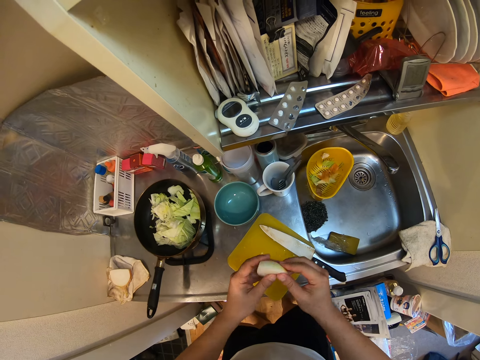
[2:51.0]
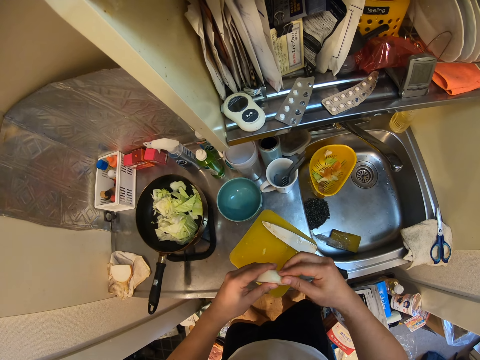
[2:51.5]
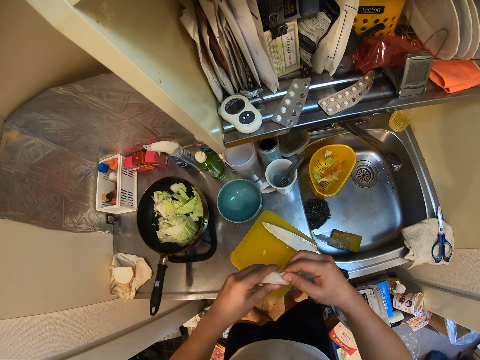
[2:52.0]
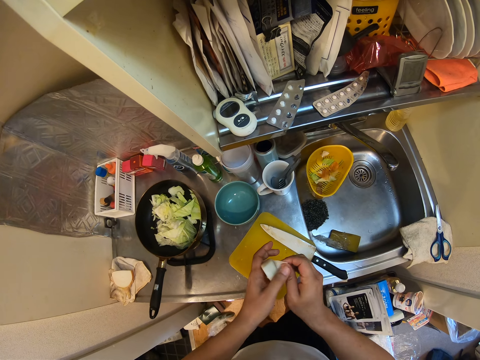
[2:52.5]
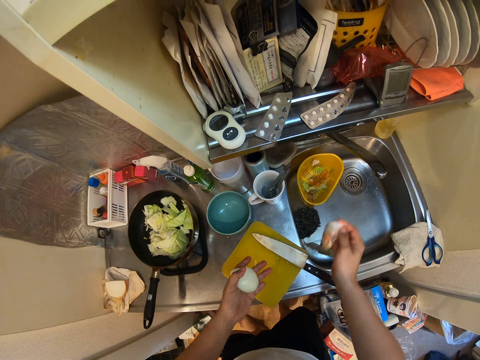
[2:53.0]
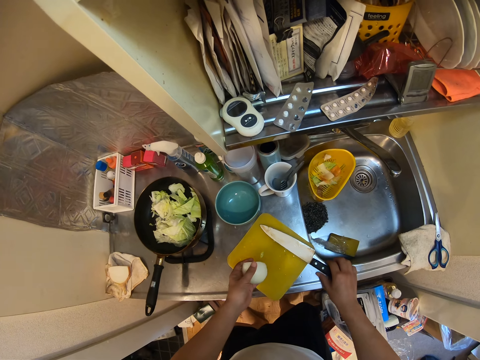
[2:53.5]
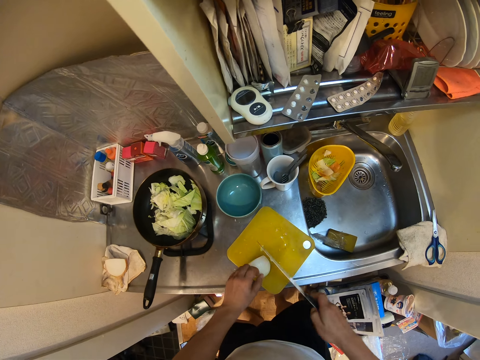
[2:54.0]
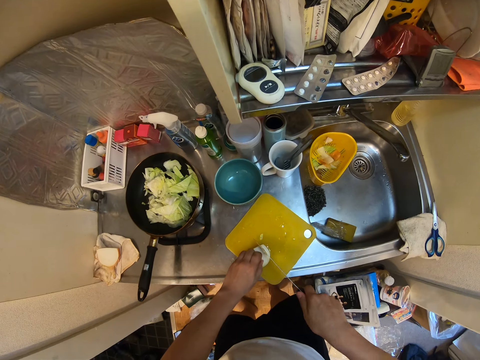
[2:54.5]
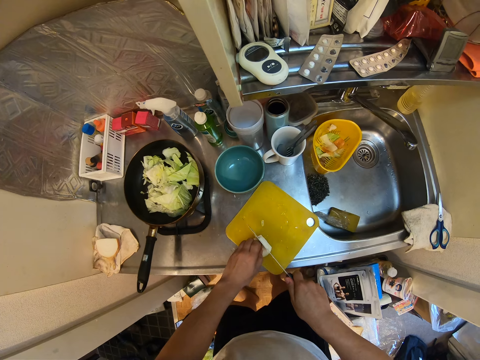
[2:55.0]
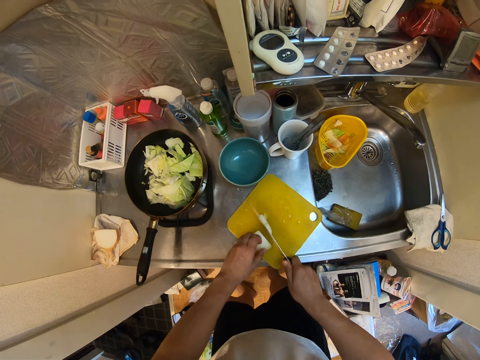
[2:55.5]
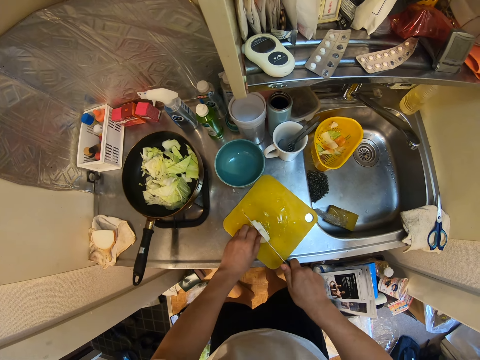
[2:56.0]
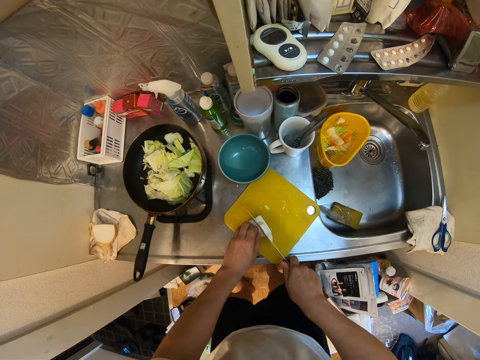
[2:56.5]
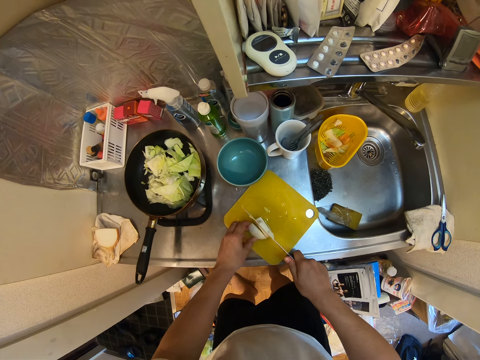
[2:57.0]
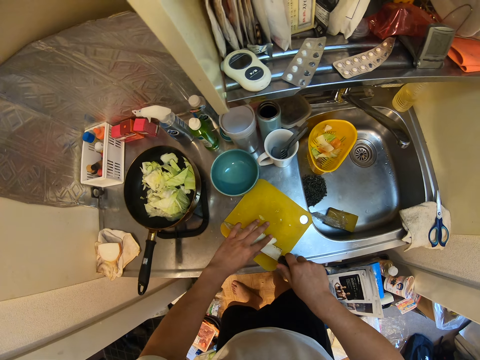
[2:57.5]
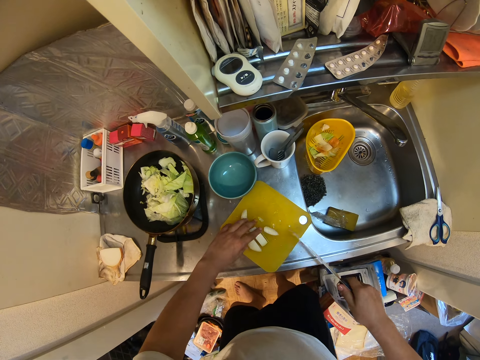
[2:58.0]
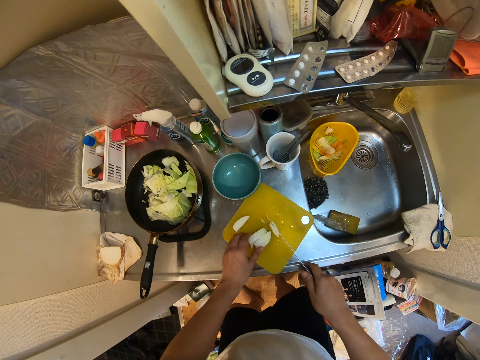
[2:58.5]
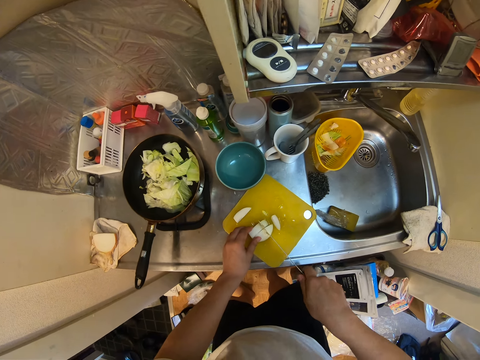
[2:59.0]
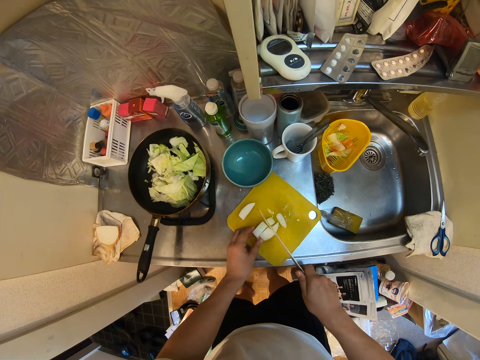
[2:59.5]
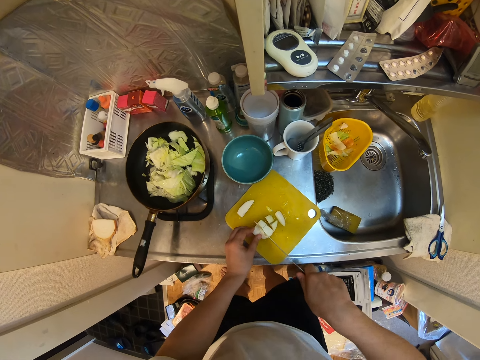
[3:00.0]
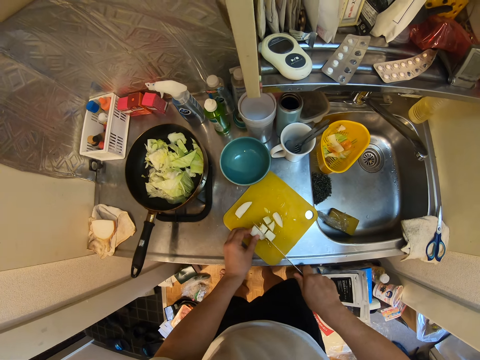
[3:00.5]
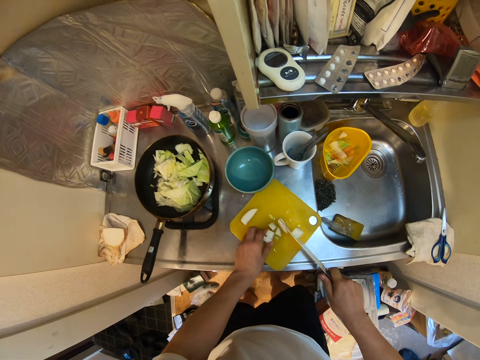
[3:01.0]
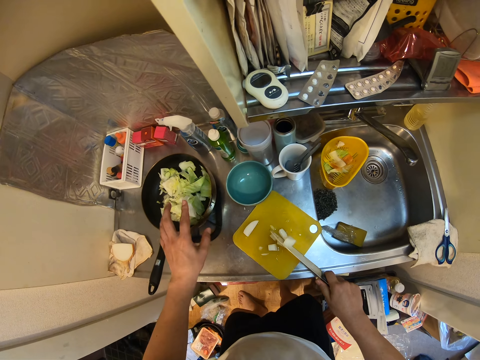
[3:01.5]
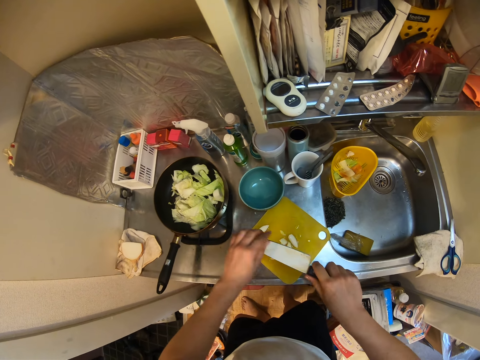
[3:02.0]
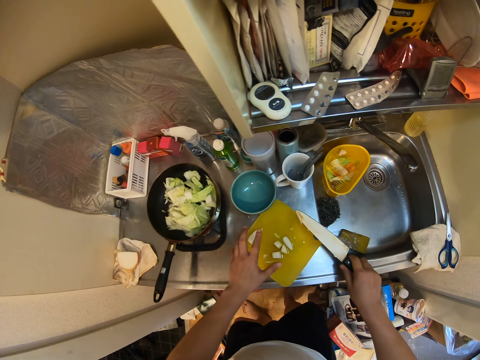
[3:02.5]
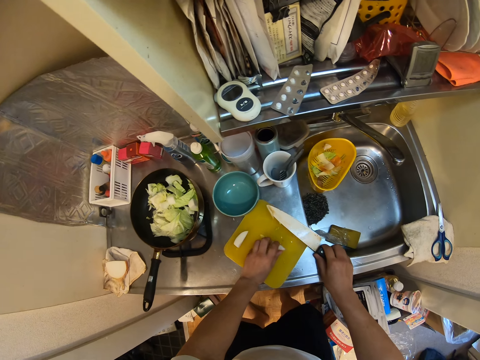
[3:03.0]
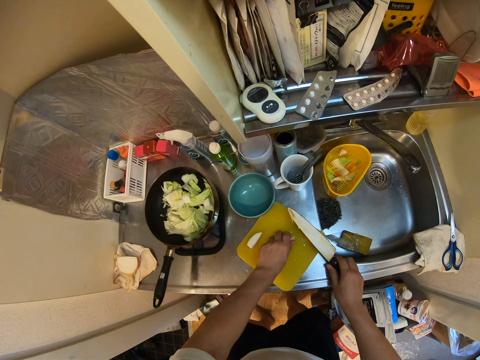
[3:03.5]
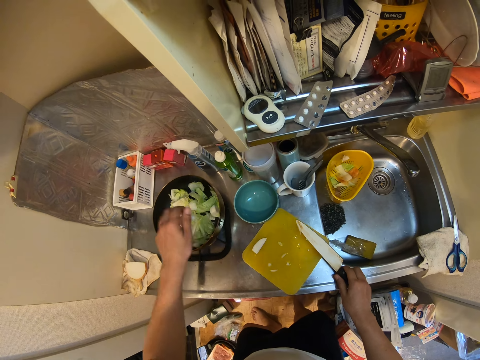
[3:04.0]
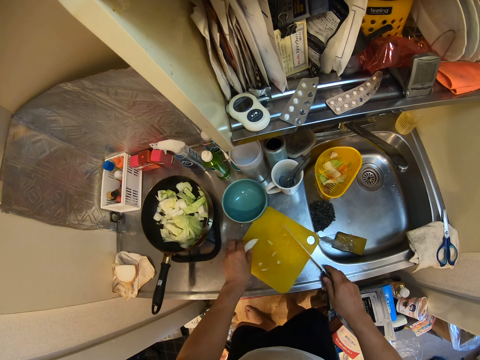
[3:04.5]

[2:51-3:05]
The camera wearer picks the knife. They cut the onions. They turn something. They put the onions in the frying pan.

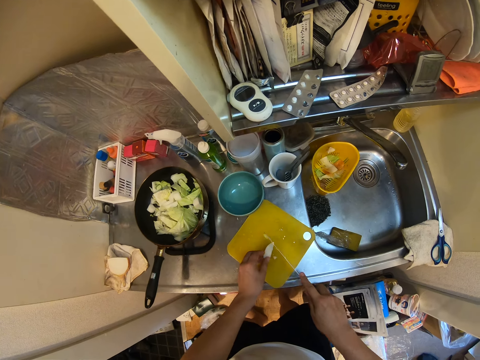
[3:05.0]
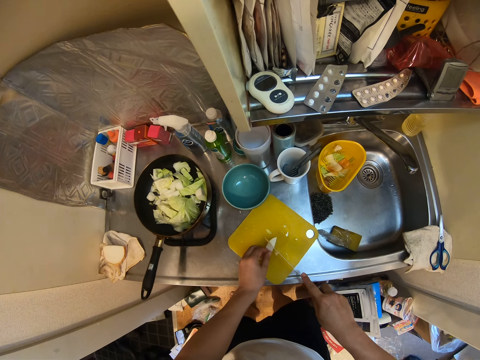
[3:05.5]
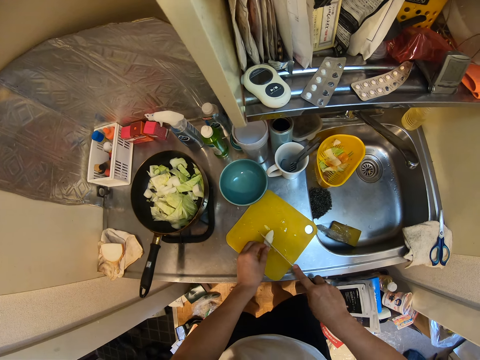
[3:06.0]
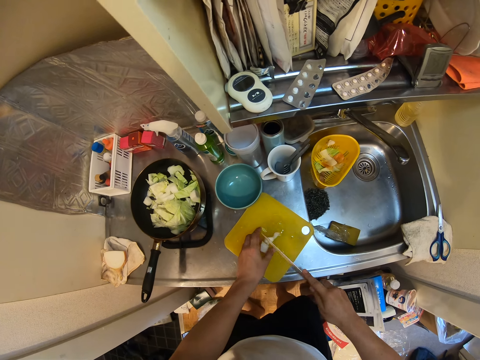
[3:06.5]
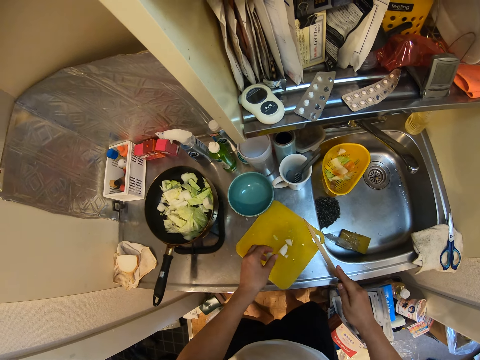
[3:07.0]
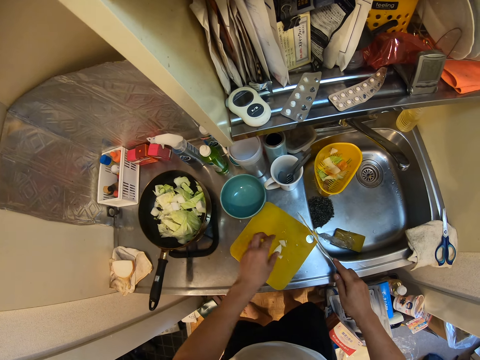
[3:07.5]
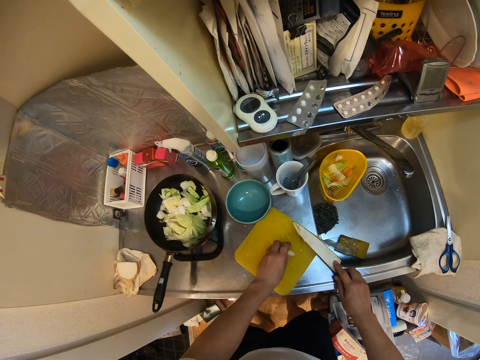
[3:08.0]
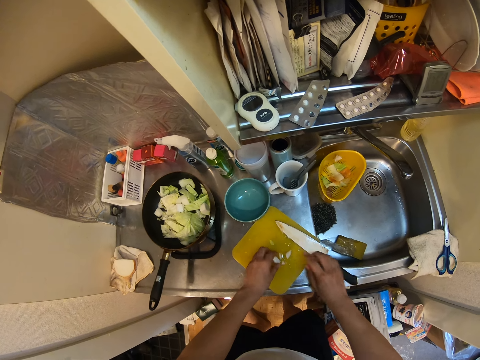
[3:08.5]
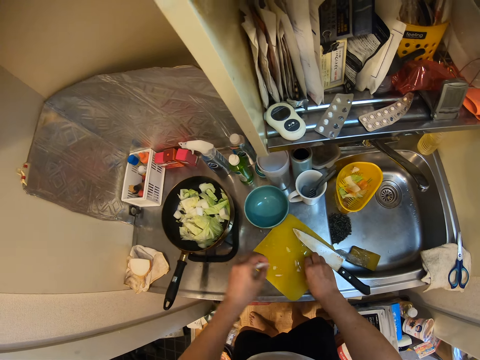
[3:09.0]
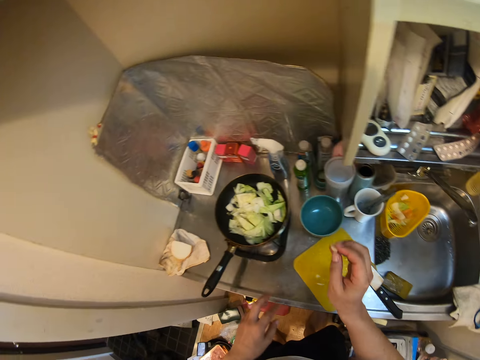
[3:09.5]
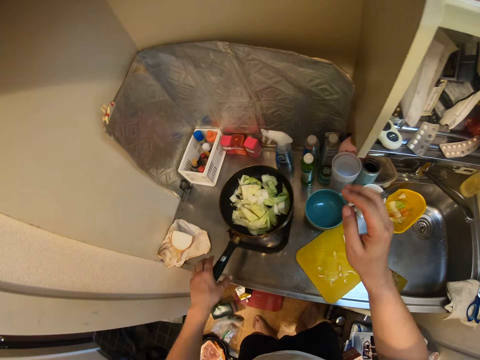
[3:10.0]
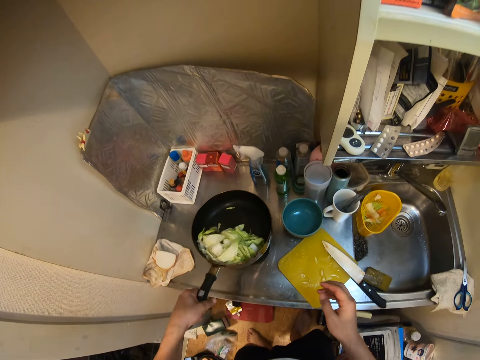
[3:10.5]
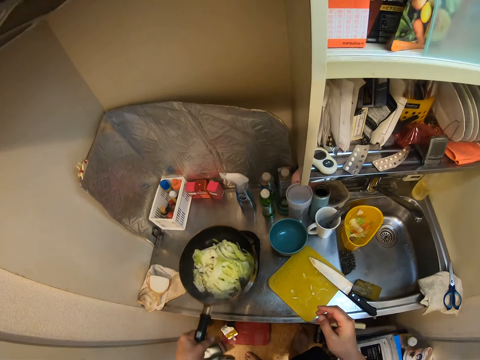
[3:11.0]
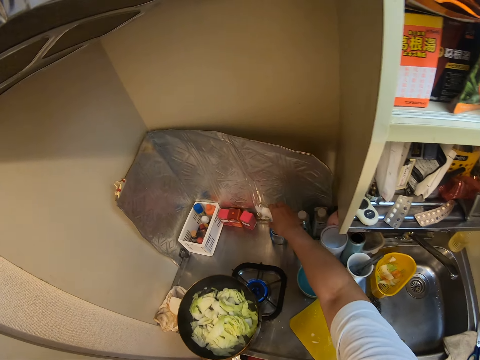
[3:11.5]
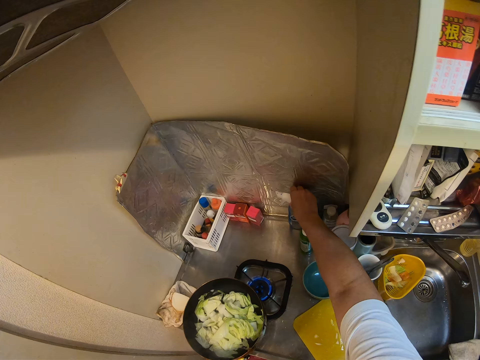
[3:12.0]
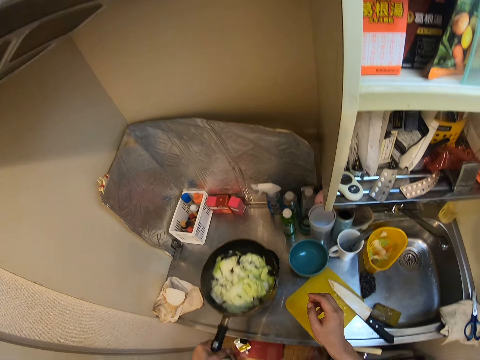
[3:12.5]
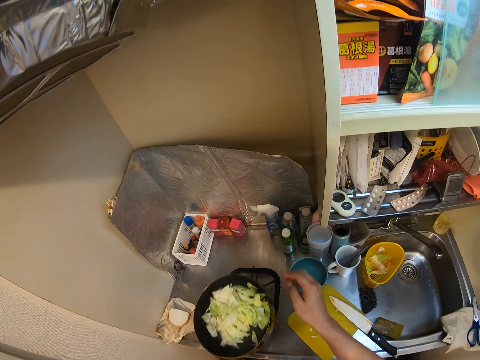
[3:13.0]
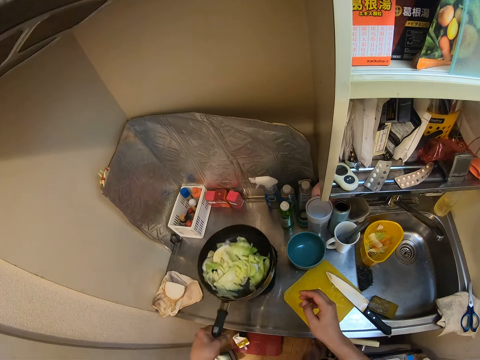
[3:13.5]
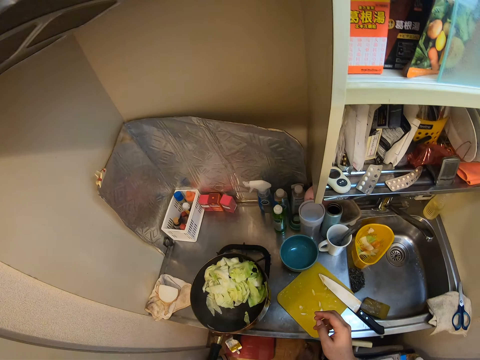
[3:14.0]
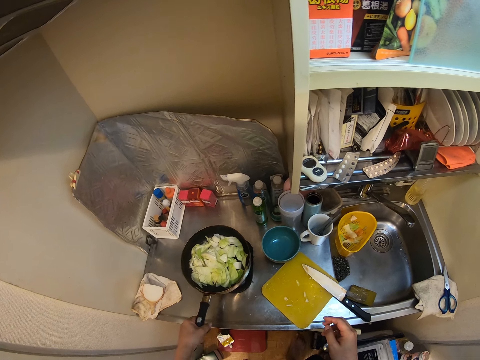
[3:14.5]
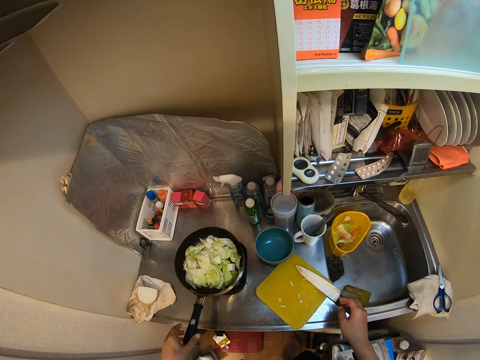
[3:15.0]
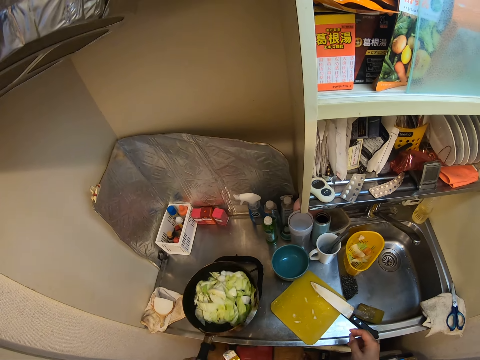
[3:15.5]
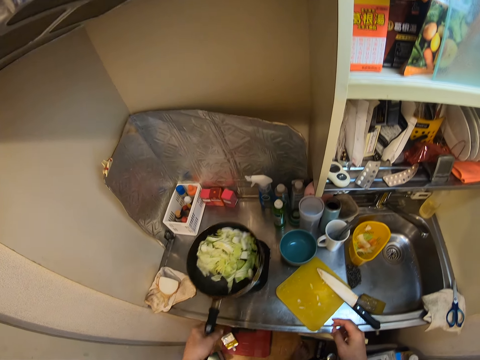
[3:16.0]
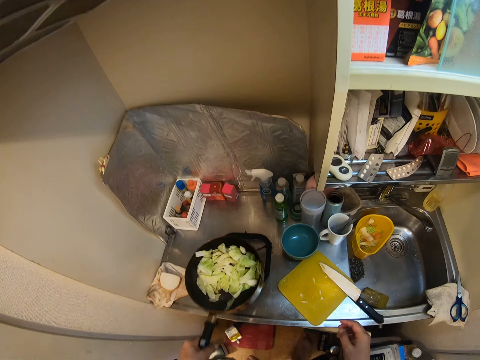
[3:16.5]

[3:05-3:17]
The camera wearer cuts the onions. They put the onions in the frying pan. They place a knife on a chopping board. They throw a small piece of a cabbage in a bowl. They put the cabbage in a cooking pot. They shake the frying pan. They push a bottle of soap. They turn vegetables in the cooking pot. They place the cooking pot on an electric cooker. They shake the cooking pot. They place the cooking pot on the electric cooker.
